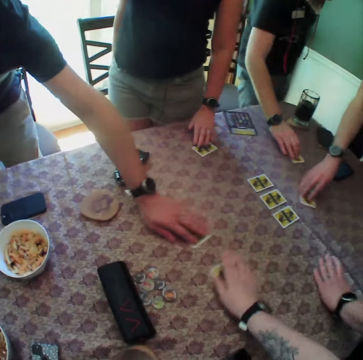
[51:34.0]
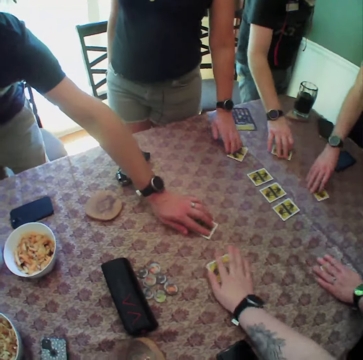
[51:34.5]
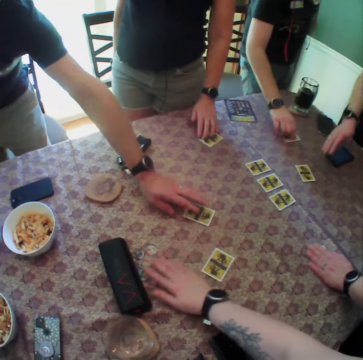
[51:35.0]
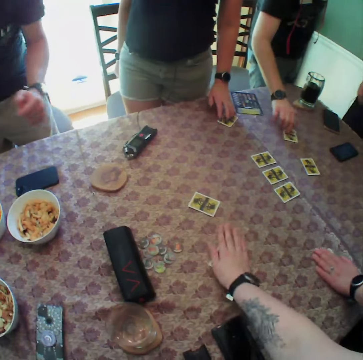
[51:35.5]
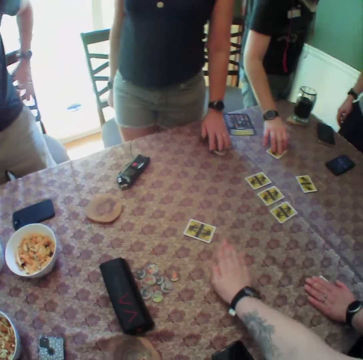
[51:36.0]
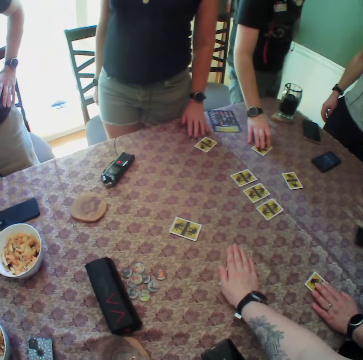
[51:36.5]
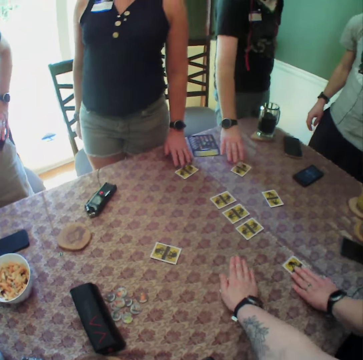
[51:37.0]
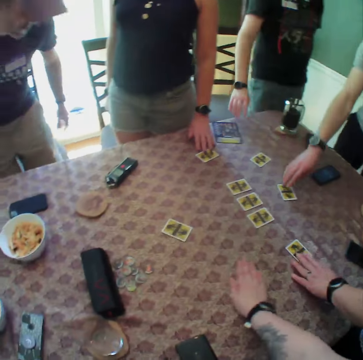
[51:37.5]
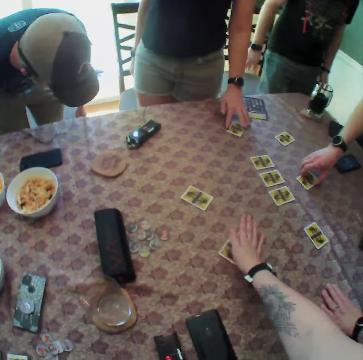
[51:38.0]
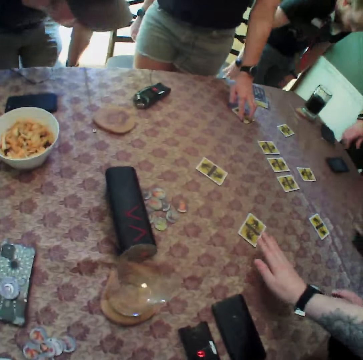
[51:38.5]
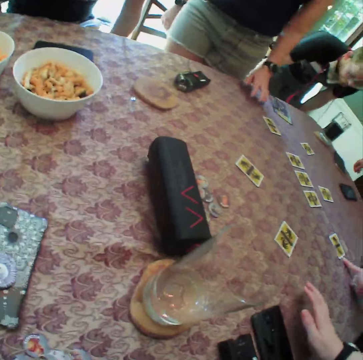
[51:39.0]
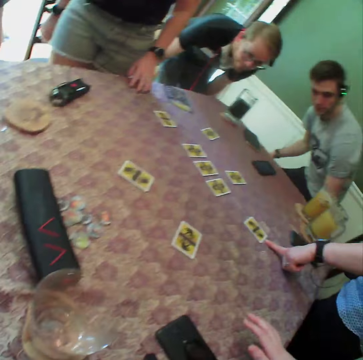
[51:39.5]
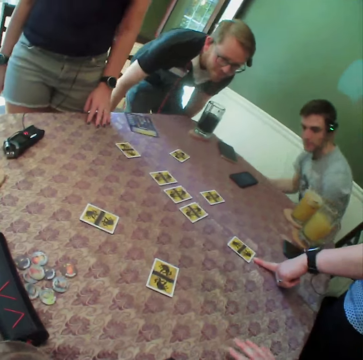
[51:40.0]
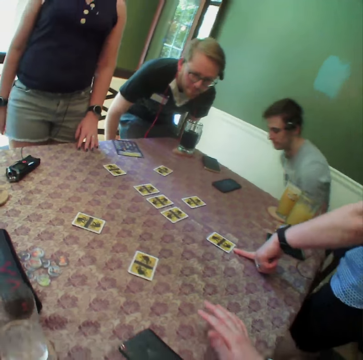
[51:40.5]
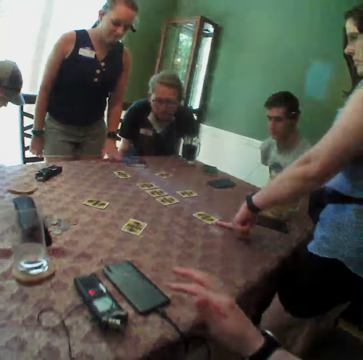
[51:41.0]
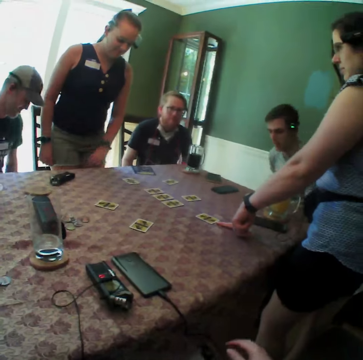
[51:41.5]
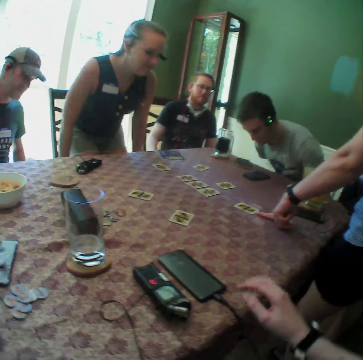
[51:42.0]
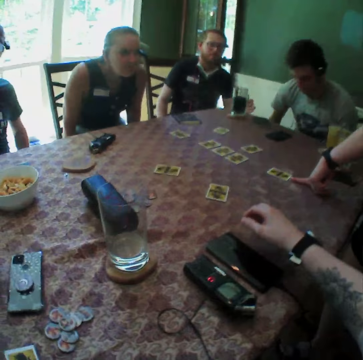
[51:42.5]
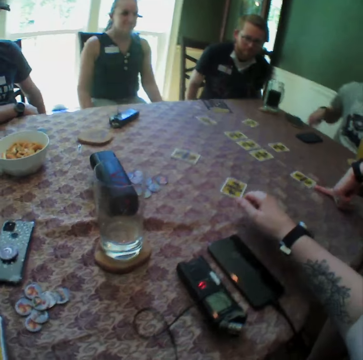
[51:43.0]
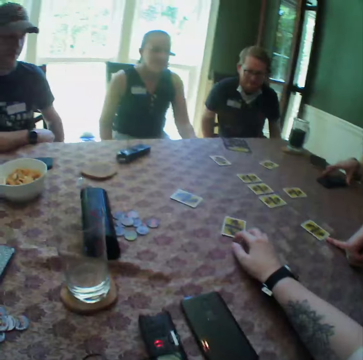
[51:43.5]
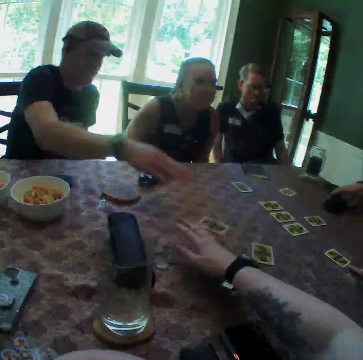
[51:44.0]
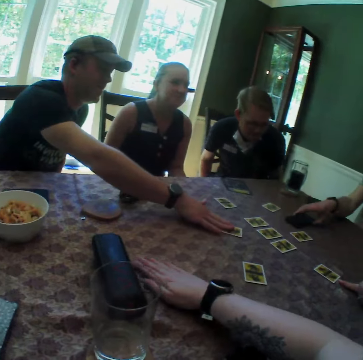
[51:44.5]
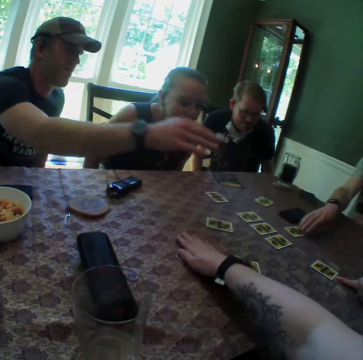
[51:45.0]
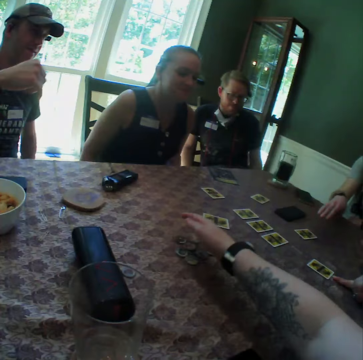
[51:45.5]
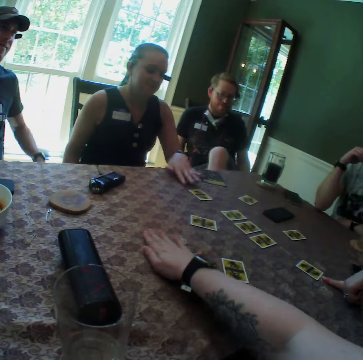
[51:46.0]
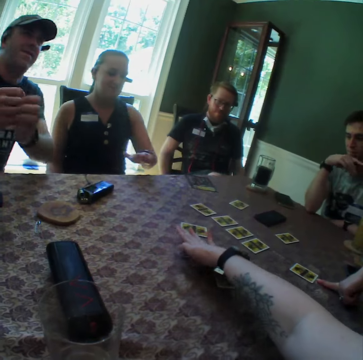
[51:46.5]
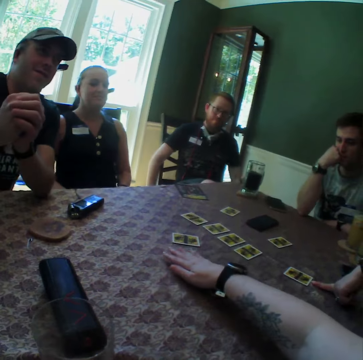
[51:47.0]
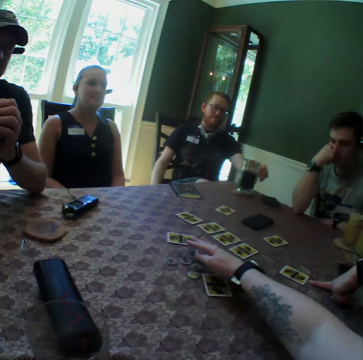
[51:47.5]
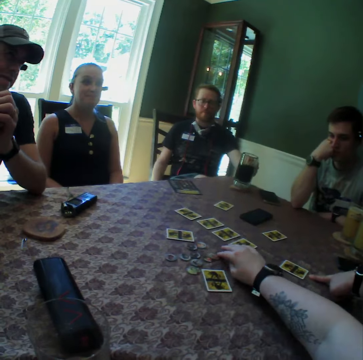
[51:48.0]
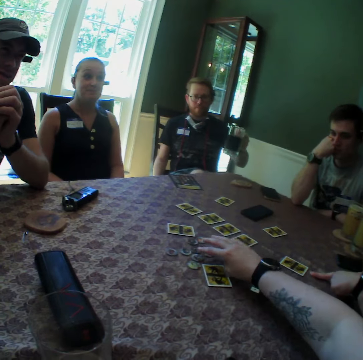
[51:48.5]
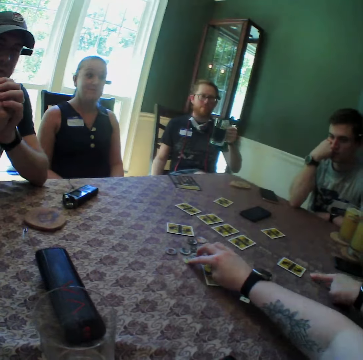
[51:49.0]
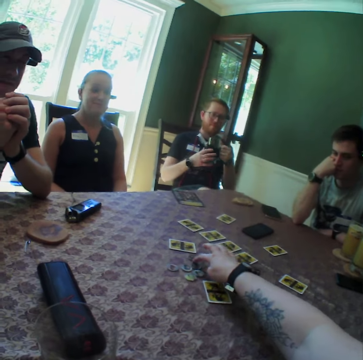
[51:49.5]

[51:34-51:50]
The camera wearer jiggles cards on the table with the group of people. She removes her hand from the card. A man removes his left hand from the card. A woman removes her left hand from a card. Another man removes his right hand from a card. Another woman removes her hand from a card. The camera wearer swings her hand on the table. A third man adjusts a card with his right hand. The other woman holds a card with a finger in her left hand. The camera wearer sits with the group of people. The second man removes his left hand from a drink. The camera wearer stretches her hand. She shifts a card on the table with her right hand. The first man shifts a card with his right hand. The third man drops a phone on the table with his right hand. The camera wearer packs coins with her right hand forward. The third man shifts the card. The first woman shifts a card. The first man couples both of his hands. The second man holds the glass of drink with his left hand. The camera wearer arranges the coins with her right hand.

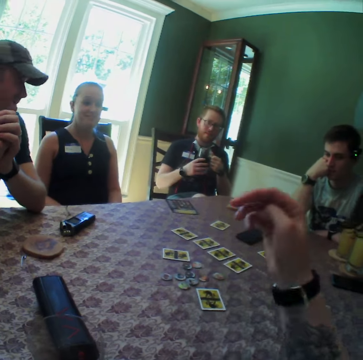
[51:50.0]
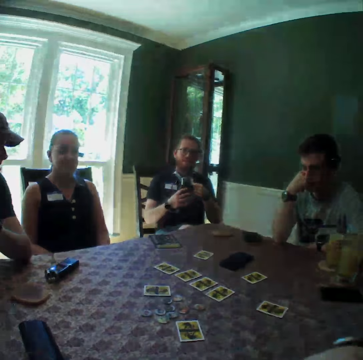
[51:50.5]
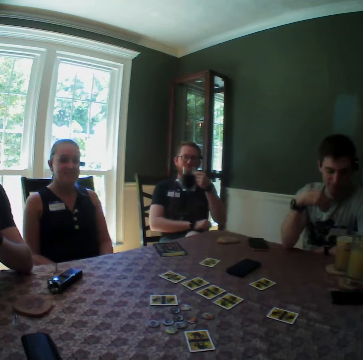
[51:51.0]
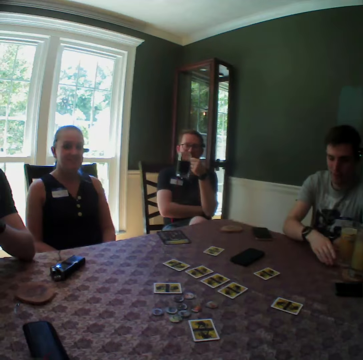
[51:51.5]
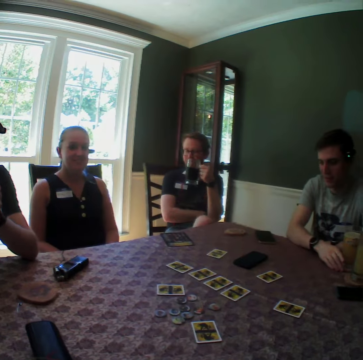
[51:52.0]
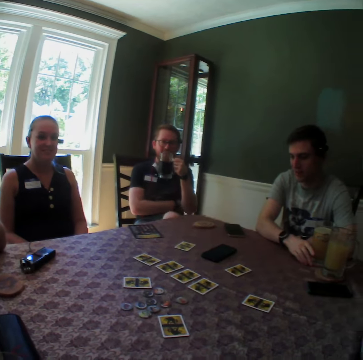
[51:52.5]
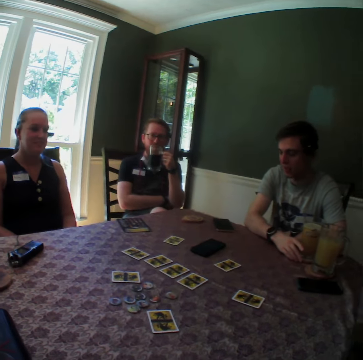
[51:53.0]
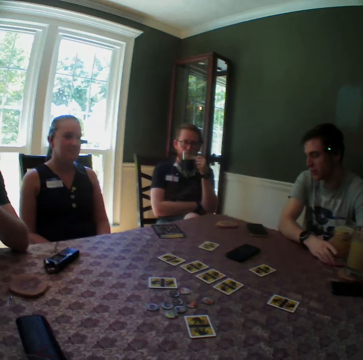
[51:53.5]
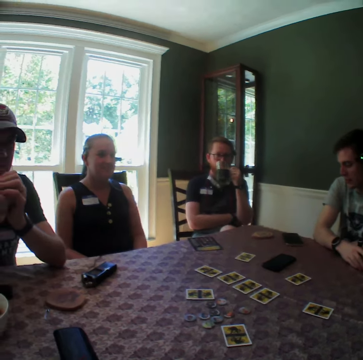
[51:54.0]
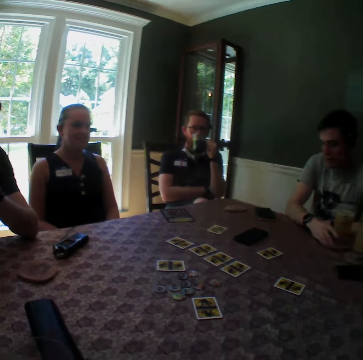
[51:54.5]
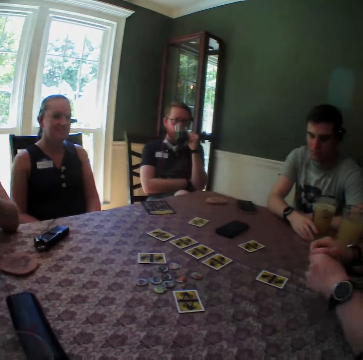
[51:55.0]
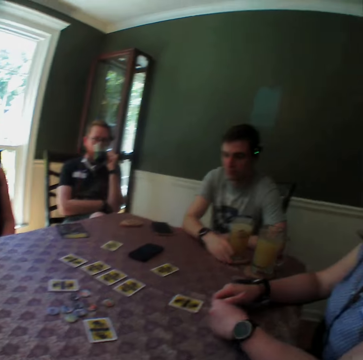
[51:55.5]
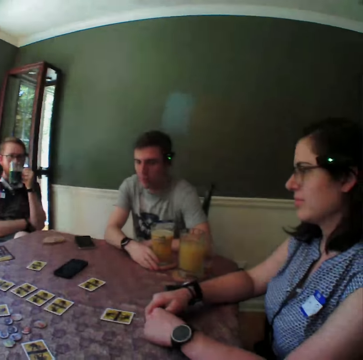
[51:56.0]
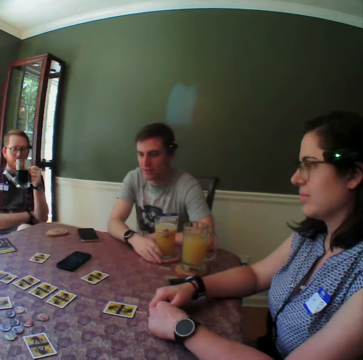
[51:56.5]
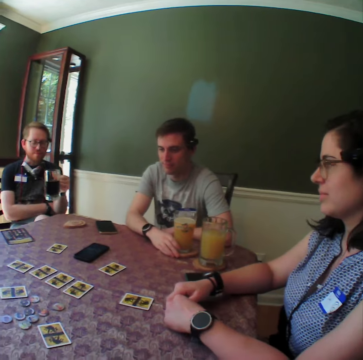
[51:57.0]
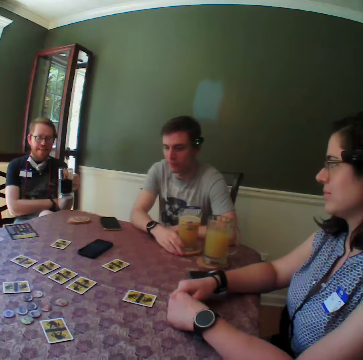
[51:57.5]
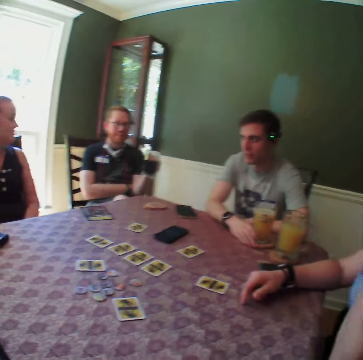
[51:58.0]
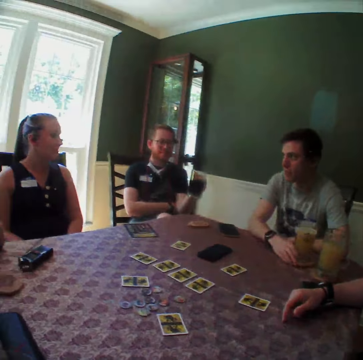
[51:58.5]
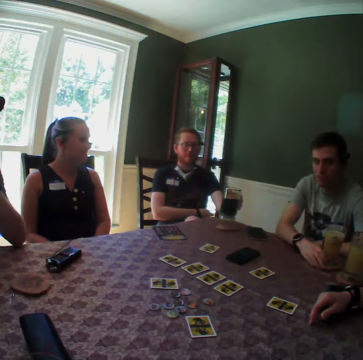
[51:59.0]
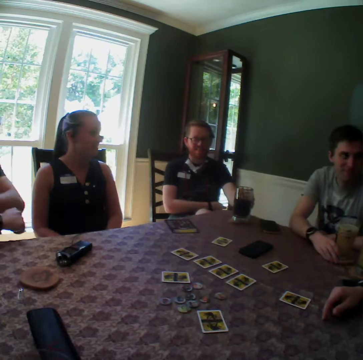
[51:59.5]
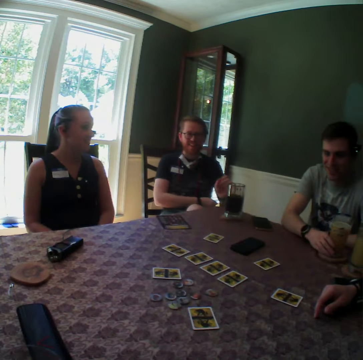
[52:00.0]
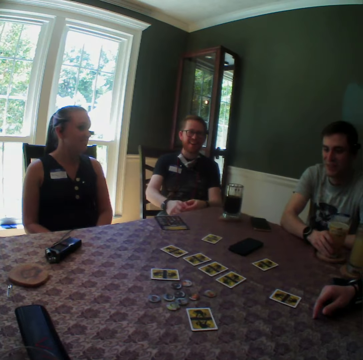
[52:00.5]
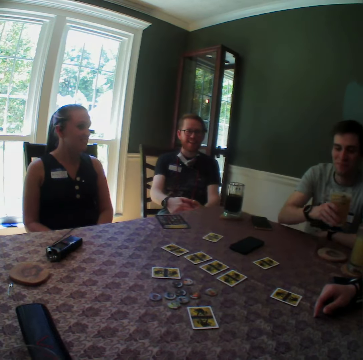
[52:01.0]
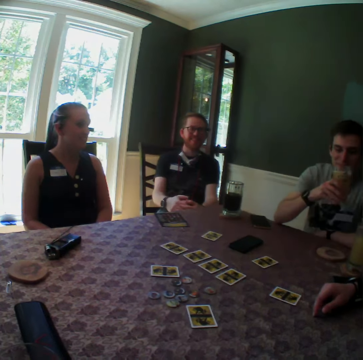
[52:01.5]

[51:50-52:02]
A man holds a glass of drink with both hands. Another man converses with the group of people. A woman puts both hands on the table. The first man drinks from the glass of drink with his left hand. The camera wearer looks around. The first man converses with the group of people. He drops the glass of drink on the table with his left hand.

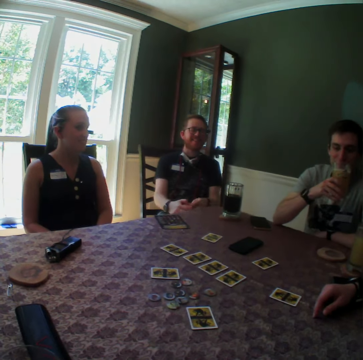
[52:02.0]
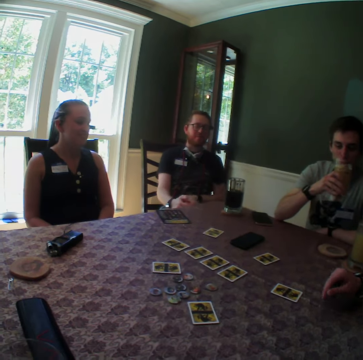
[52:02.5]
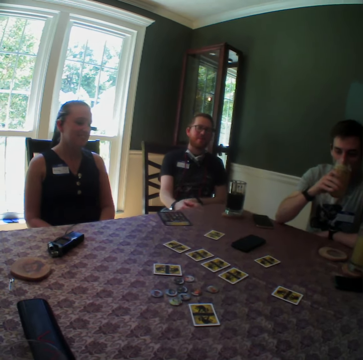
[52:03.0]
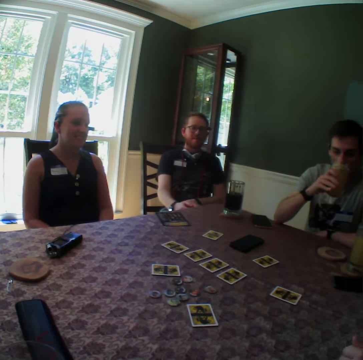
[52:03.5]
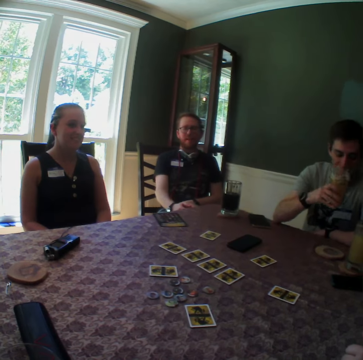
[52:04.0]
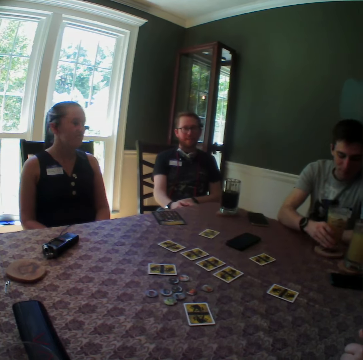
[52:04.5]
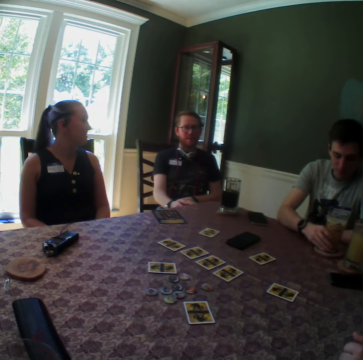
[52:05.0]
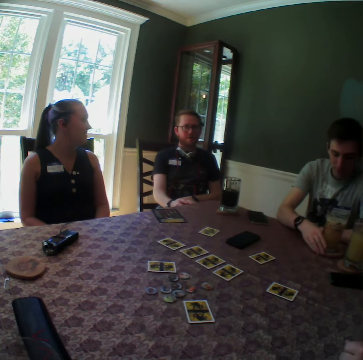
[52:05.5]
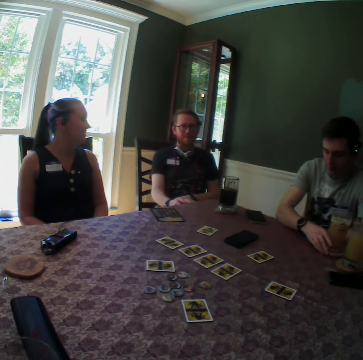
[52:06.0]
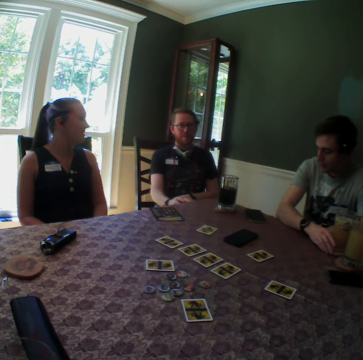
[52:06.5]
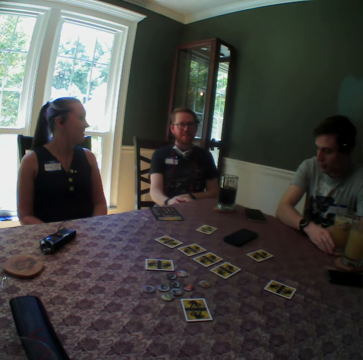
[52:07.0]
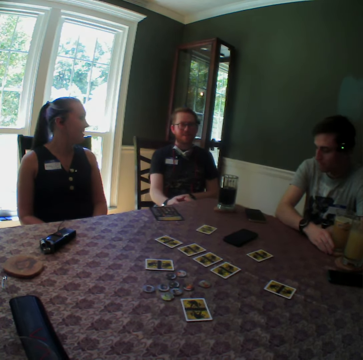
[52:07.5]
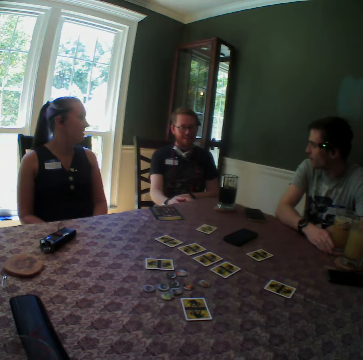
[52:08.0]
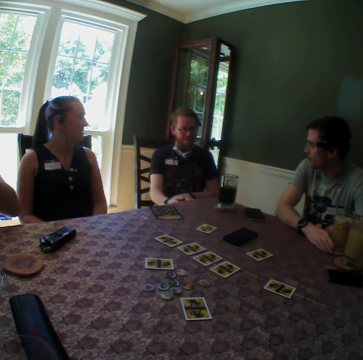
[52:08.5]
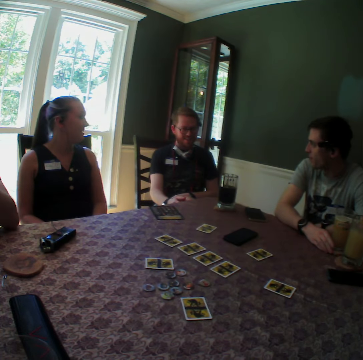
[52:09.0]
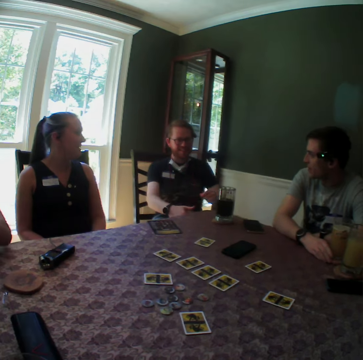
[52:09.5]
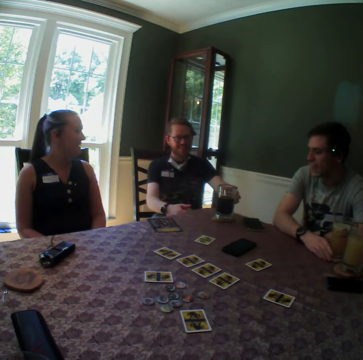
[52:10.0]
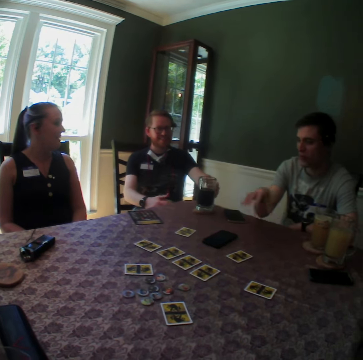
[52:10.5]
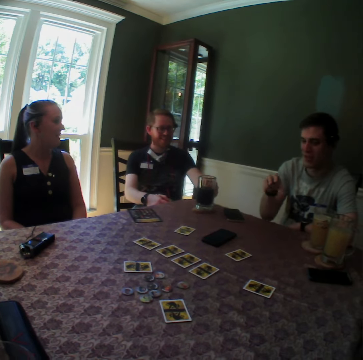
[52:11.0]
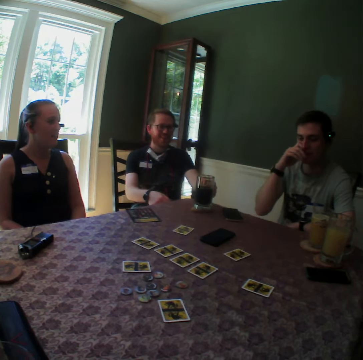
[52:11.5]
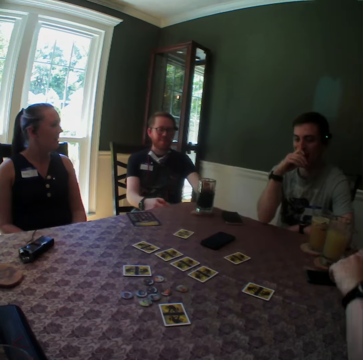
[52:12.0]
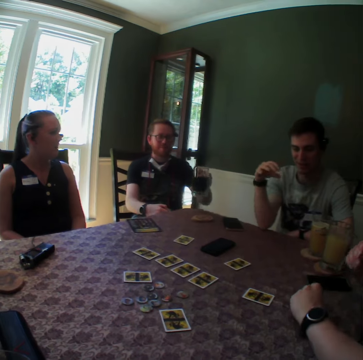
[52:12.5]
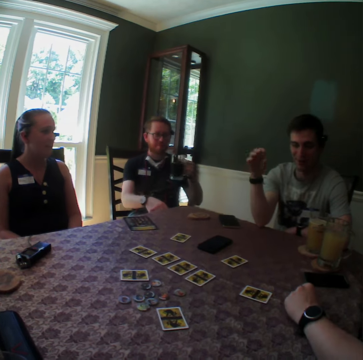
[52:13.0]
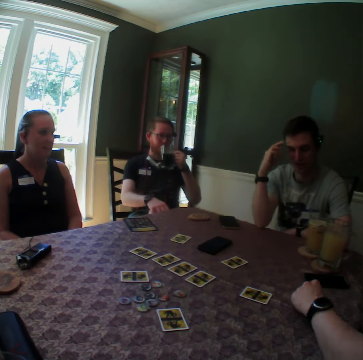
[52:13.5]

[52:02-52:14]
A man drinks from a glass of drink with his right hand. He drops the glass of drink on the table with his right hand. Another man holds a glass of drink with his left hand. A woman rests her hands on the table.
